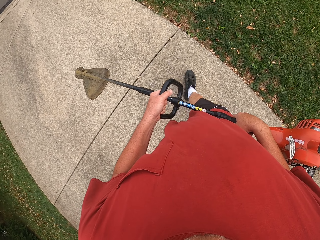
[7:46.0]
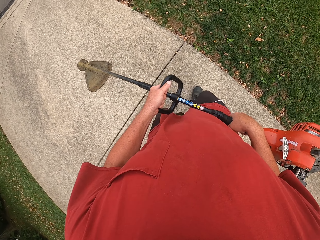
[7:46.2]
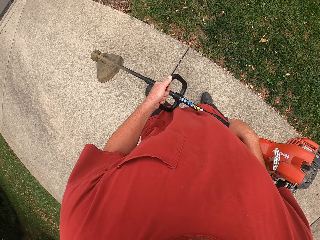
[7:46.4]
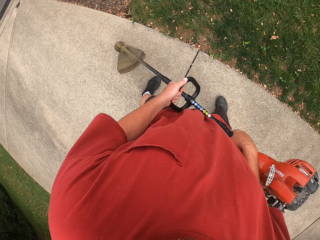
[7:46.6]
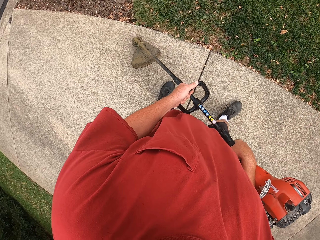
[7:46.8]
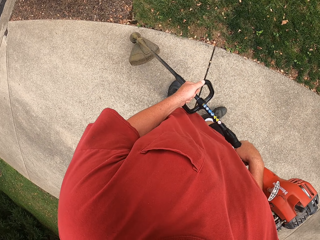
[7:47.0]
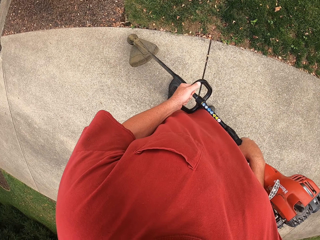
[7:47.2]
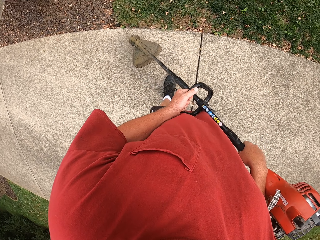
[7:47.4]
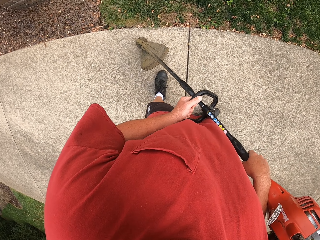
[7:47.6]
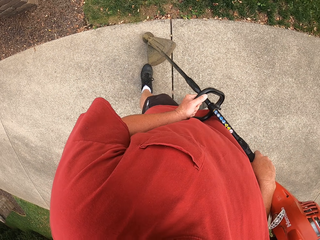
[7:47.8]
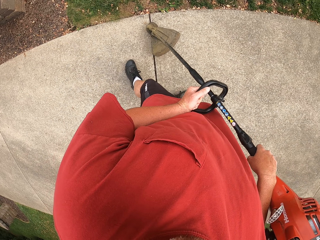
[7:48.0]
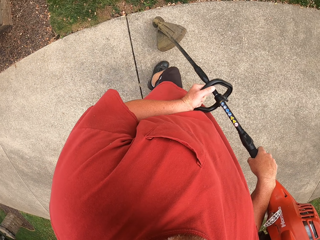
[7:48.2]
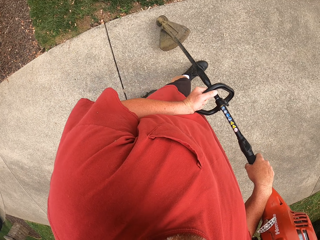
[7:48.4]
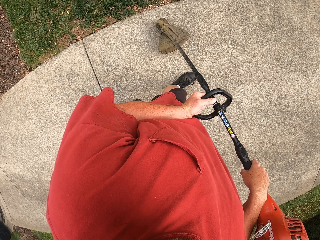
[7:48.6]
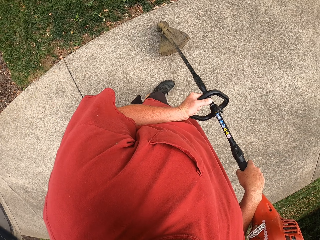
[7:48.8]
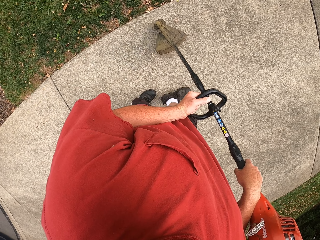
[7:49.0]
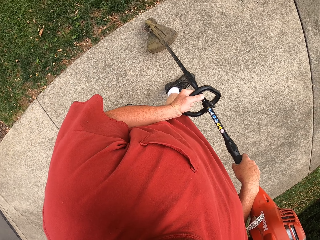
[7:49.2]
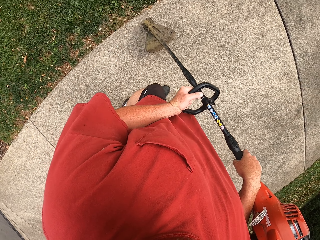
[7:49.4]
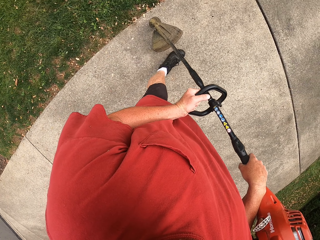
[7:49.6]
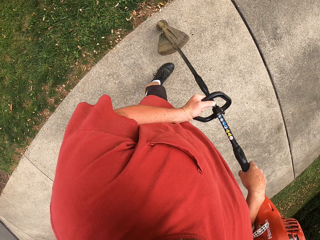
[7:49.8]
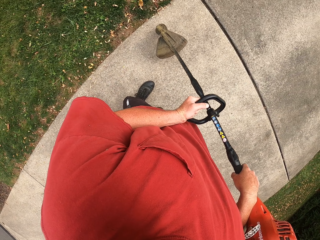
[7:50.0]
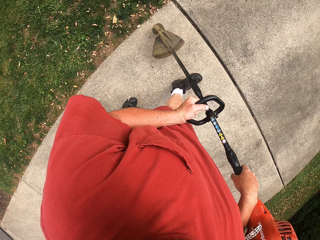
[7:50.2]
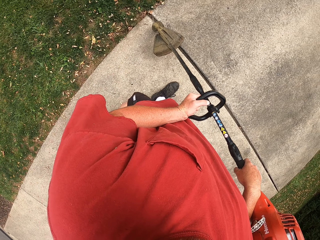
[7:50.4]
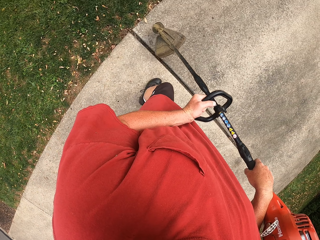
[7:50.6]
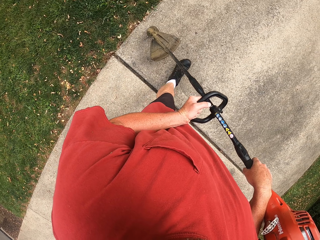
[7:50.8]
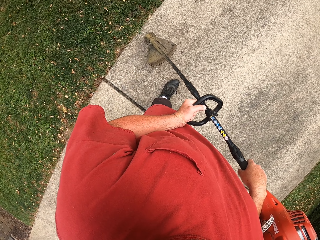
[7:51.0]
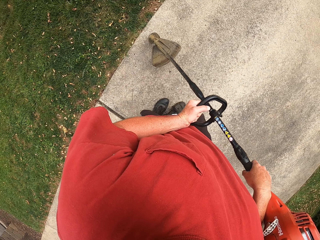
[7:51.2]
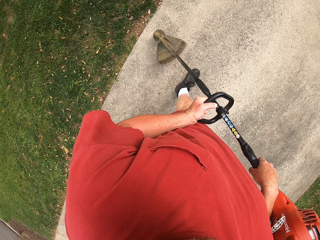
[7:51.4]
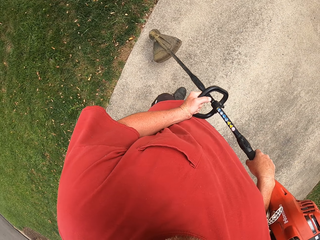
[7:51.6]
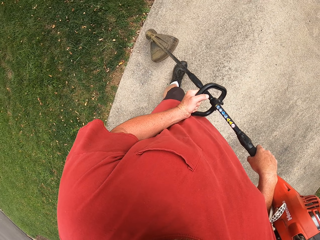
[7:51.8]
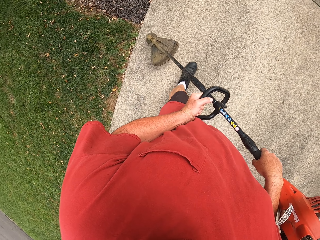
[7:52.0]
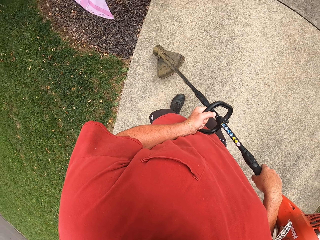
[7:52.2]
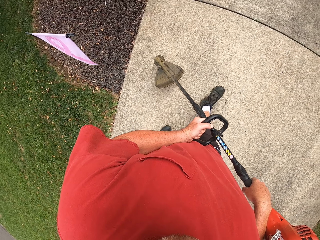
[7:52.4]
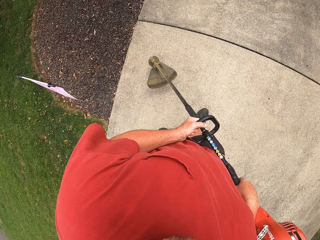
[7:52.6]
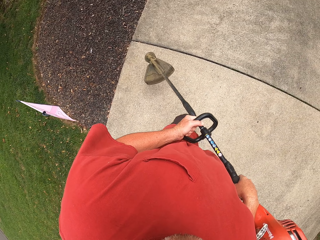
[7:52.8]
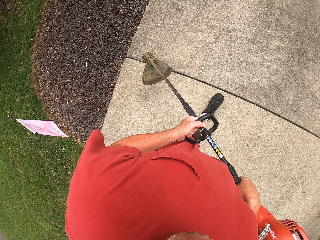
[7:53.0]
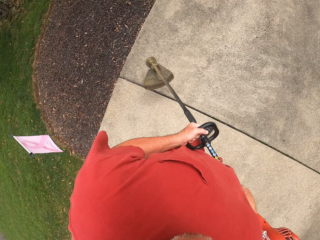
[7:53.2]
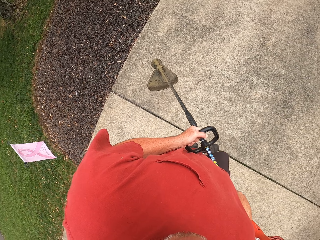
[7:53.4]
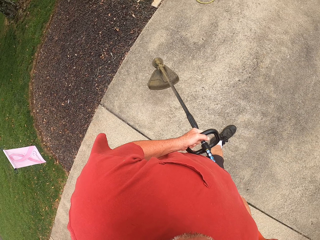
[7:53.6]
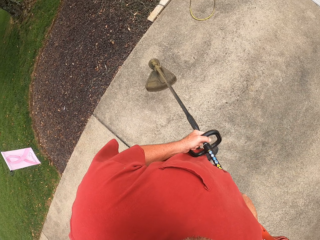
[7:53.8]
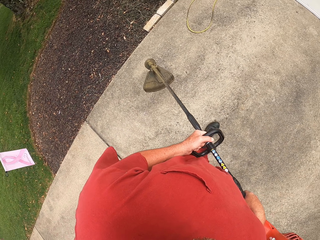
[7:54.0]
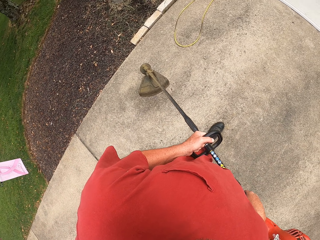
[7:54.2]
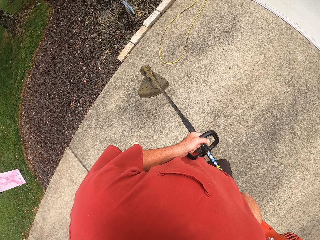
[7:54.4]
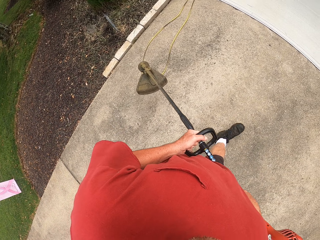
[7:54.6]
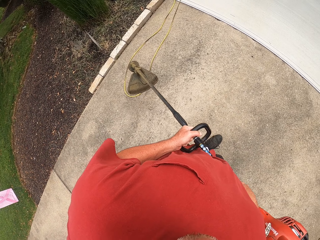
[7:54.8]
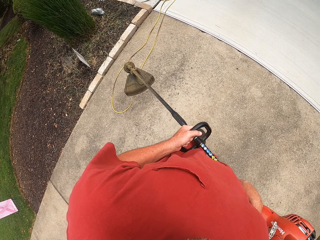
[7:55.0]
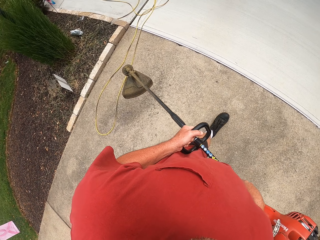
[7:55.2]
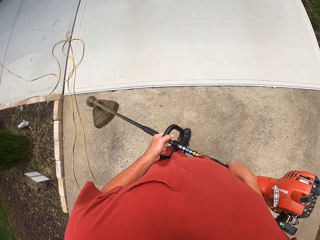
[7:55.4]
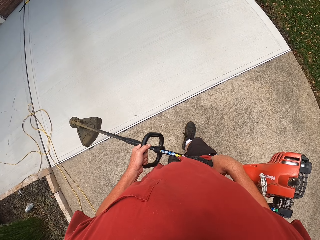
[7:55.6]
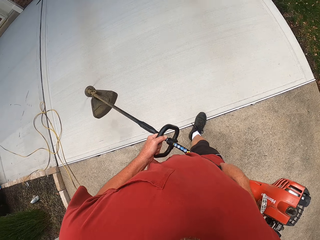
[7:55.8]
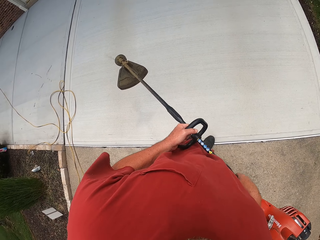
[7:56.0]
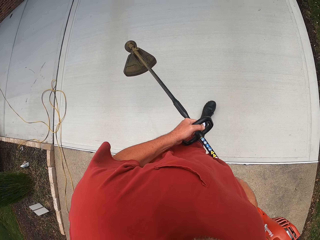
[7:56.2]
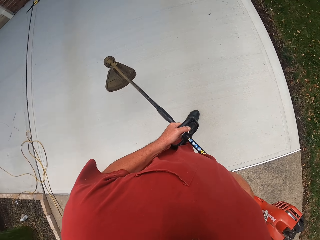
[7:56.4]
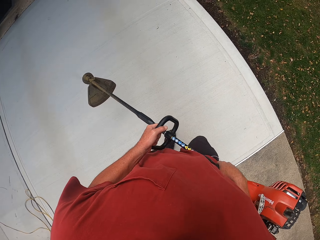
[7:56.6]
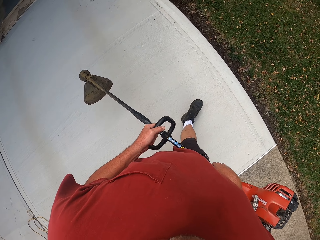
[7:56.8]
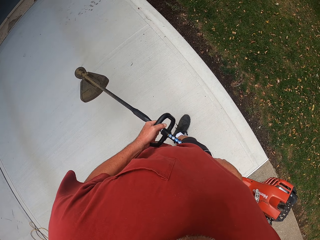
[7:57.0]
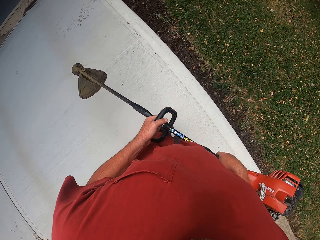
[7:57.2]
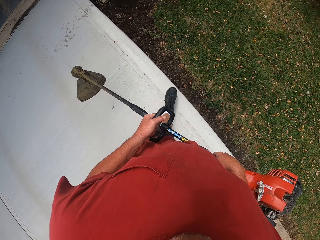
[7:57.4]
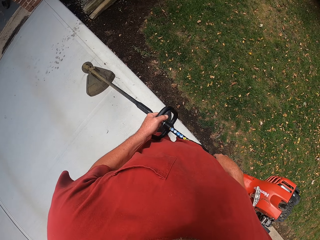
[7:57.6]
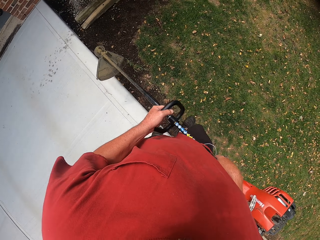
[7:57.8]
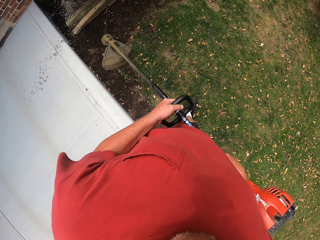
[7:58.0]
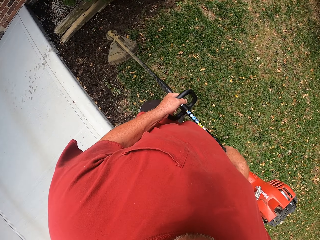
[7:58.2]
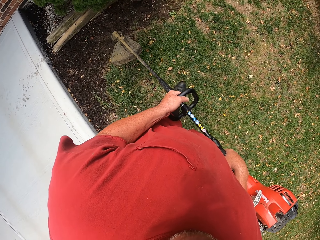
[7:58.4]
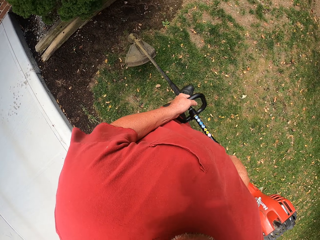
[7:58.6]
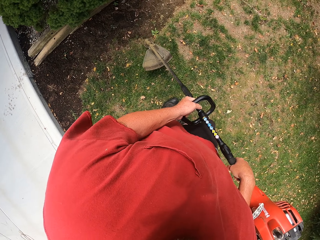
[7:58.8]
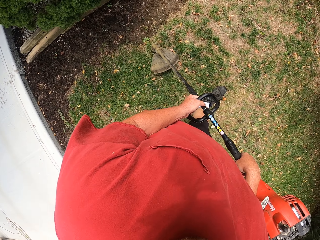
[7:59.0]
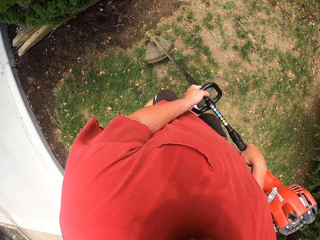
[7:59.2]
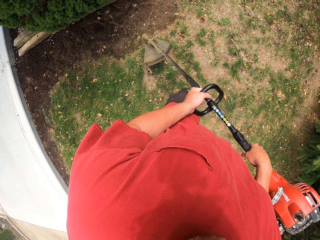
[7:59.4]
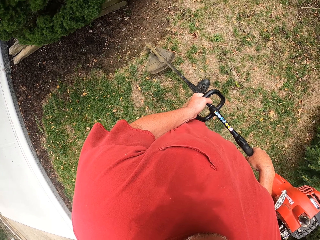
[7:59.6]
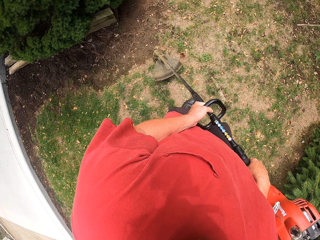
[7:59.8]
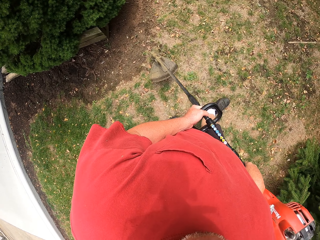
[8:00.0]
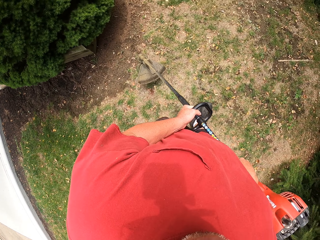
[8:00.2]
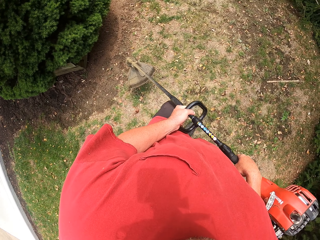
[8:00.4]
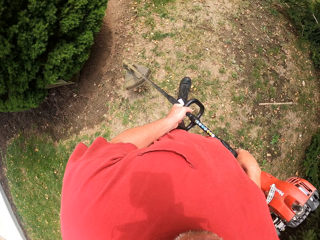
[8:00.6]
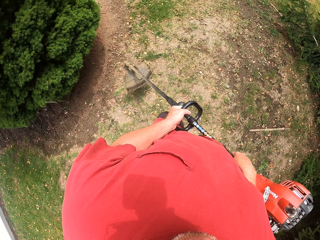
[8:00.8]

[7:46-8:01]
The camera wearer cuts the grasses with a brush cutter machine. They walk around the compound. They walk on the grass.

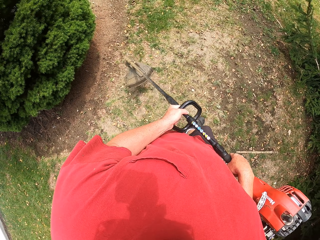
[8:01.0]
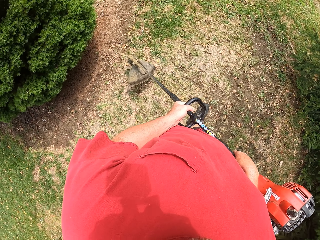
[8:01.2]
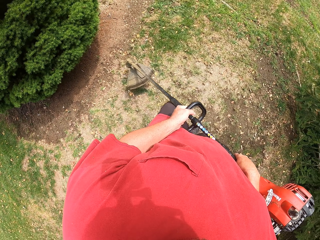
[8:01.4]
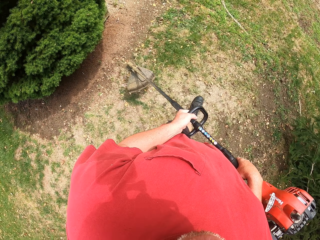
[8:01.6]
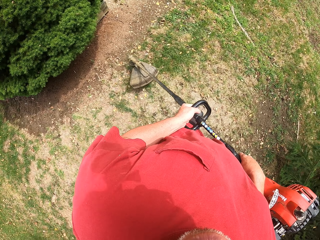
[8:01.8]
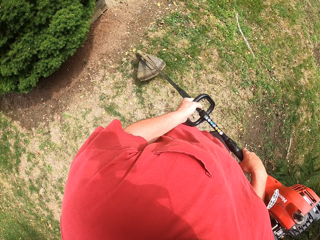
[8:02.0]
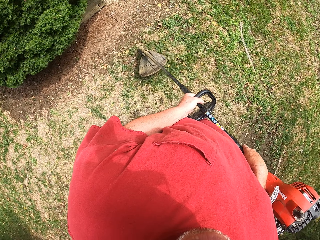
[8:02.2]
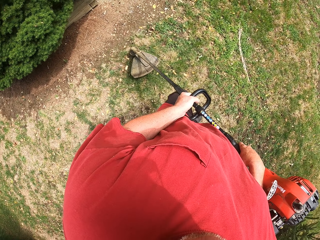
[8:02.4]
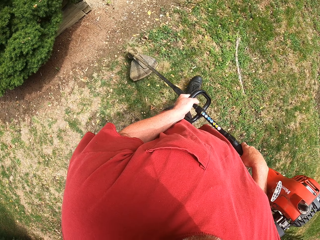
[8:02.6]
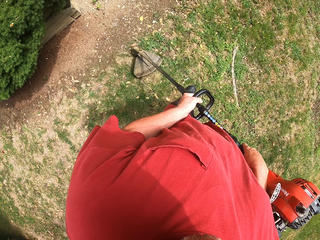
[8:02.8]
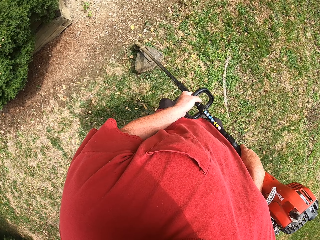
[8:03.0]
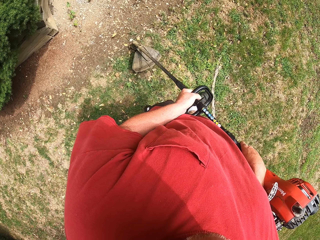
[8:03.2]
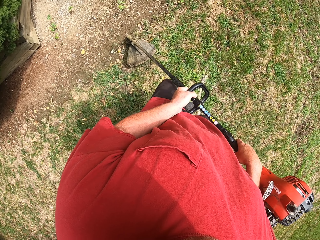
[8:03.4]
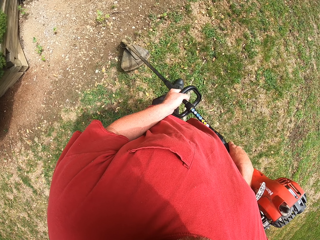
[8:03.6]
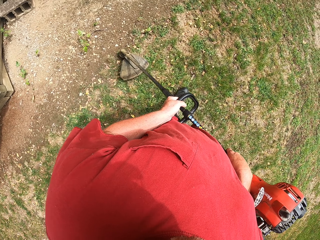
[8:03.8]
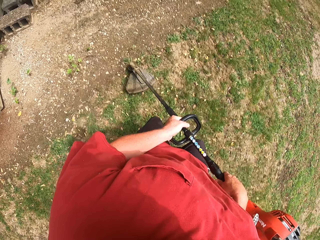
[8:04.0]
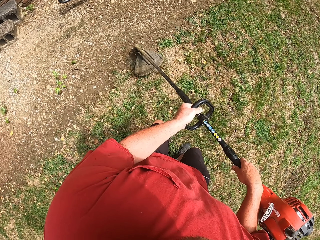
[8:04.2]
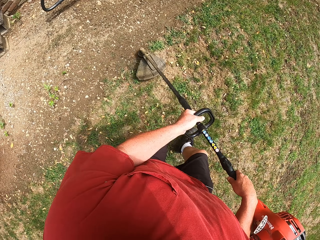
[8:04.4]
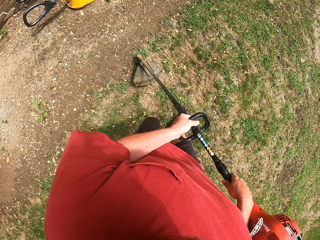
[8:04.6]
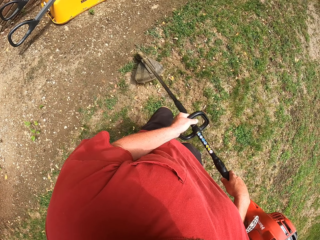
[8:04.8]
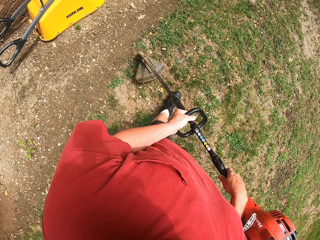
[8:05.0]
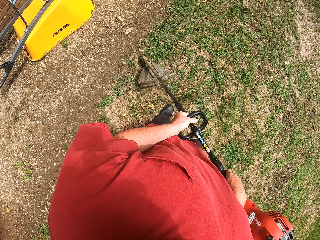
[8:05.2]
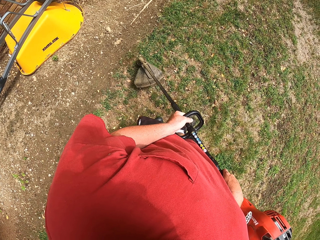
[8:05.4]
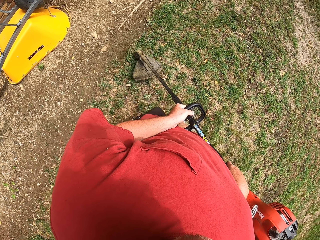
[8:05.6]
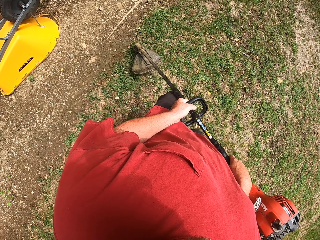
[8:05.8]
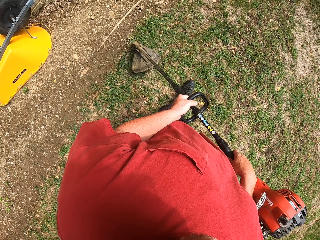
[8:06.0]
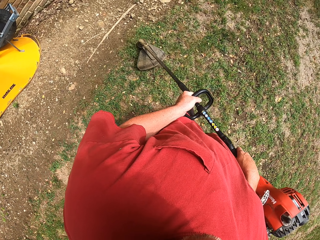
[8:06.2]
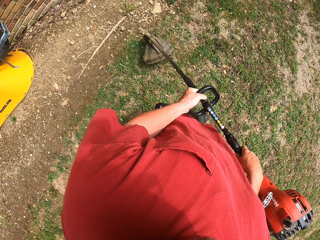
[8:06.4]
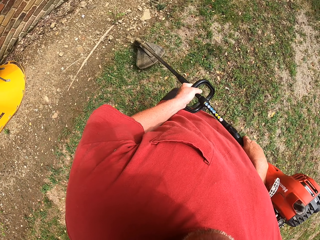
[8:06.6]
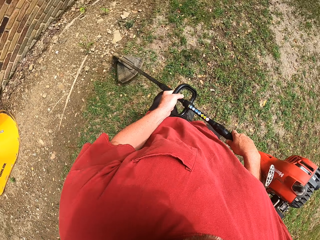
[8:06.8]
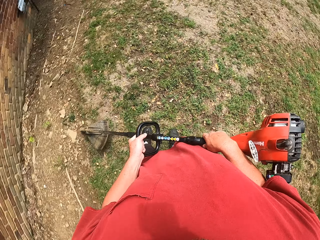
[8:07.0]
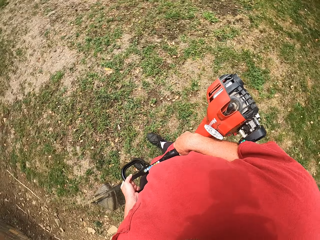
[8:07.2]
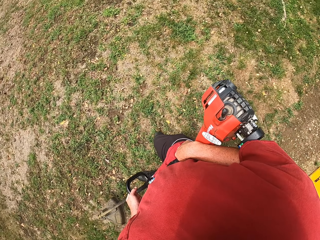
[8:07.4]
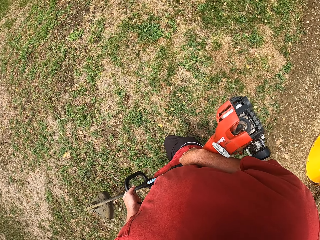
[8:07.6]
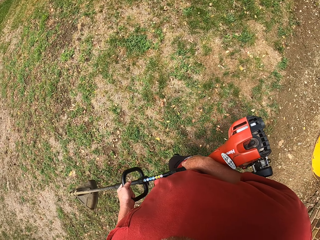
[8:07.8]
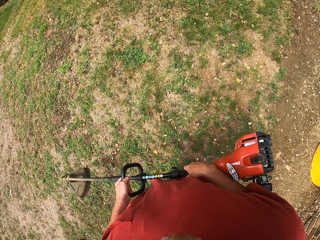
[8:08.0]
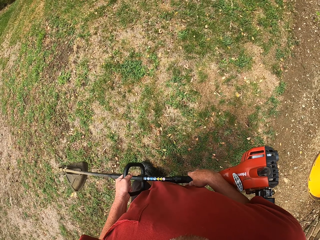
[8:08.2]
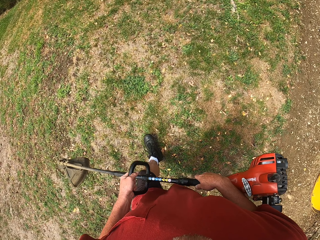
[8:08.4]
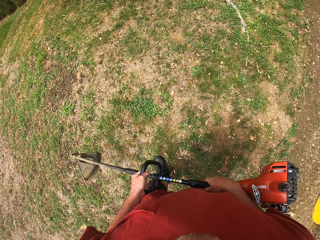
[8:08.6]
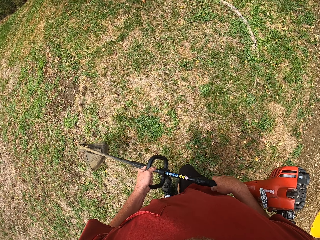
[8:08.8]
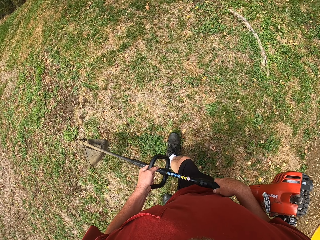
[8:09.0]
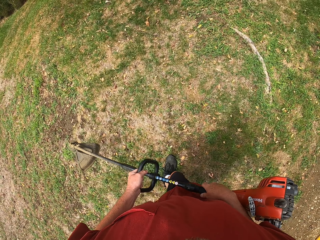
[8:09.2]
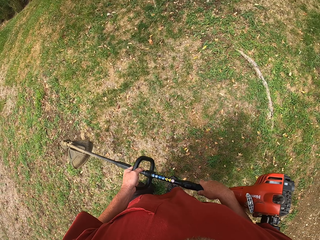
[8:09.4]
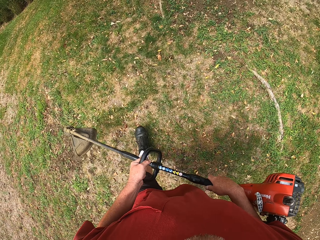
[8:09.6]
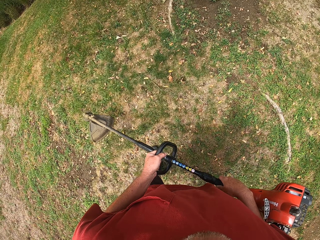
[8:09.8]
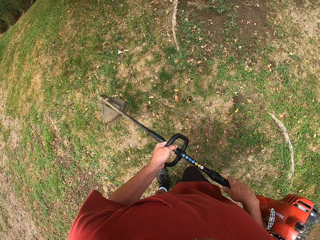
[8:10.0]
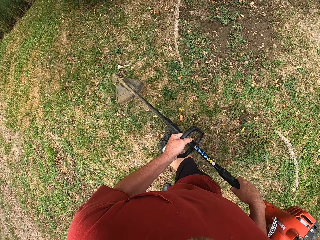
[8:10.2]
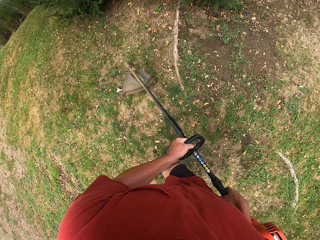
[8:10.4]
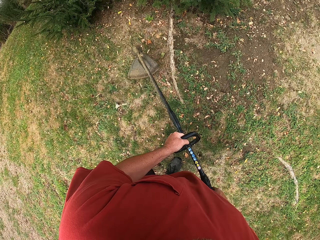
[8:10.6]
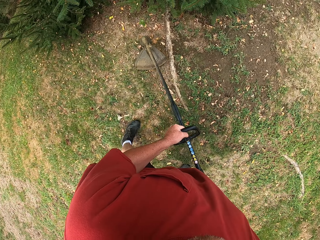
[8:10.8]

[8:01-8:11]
The camera wearer cuts the grasses with a brush cutter machine. They look around the compound. They walk around the compound on the grass.
